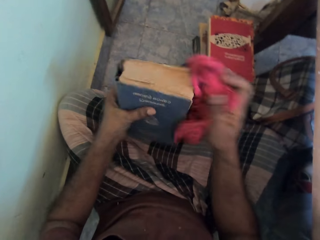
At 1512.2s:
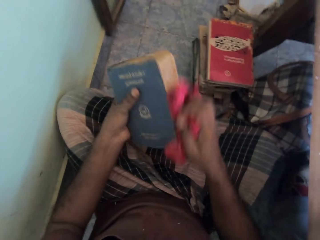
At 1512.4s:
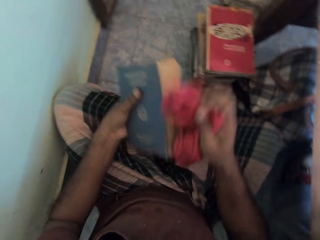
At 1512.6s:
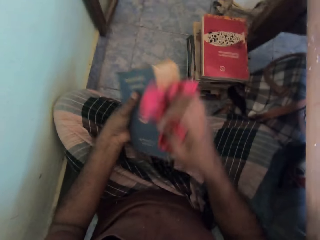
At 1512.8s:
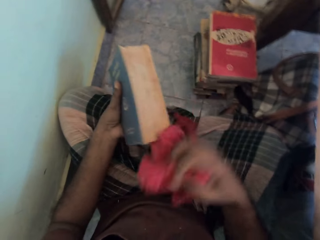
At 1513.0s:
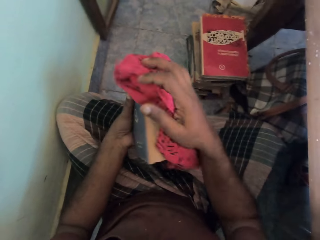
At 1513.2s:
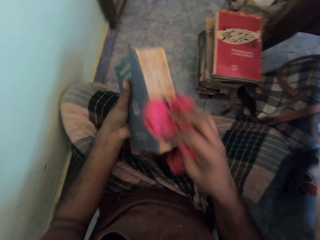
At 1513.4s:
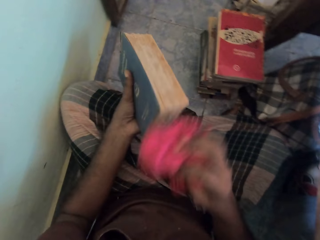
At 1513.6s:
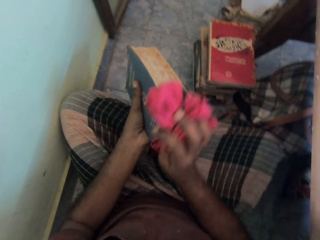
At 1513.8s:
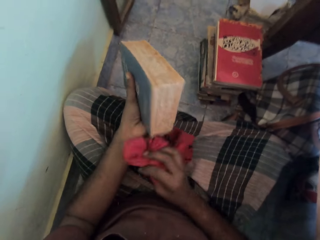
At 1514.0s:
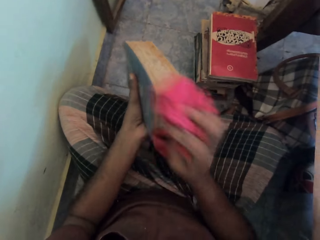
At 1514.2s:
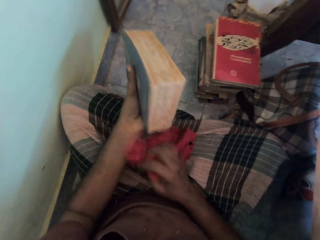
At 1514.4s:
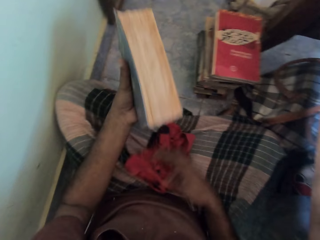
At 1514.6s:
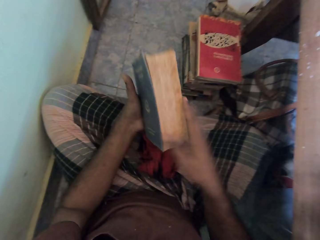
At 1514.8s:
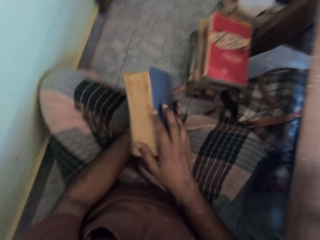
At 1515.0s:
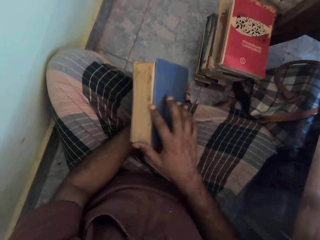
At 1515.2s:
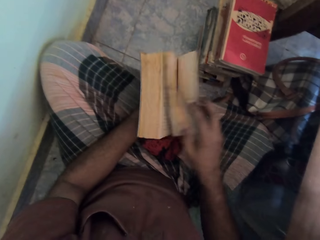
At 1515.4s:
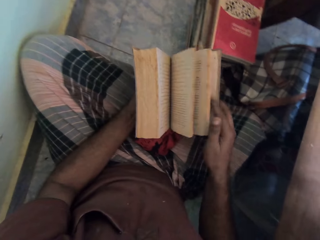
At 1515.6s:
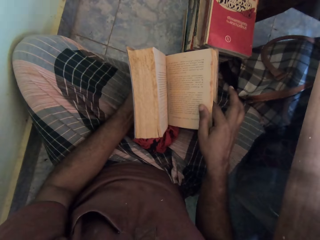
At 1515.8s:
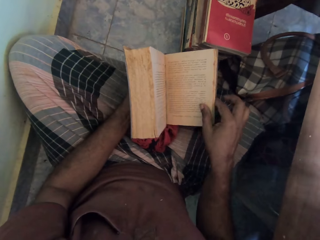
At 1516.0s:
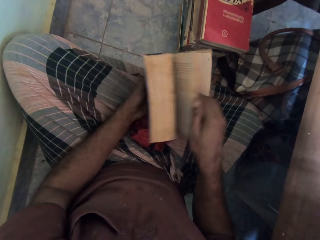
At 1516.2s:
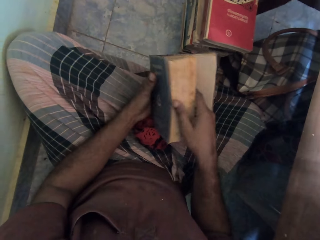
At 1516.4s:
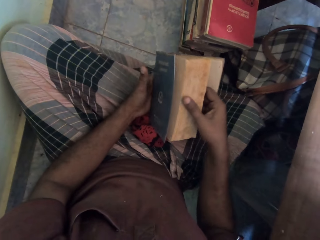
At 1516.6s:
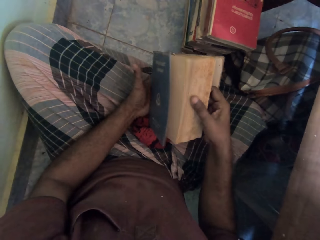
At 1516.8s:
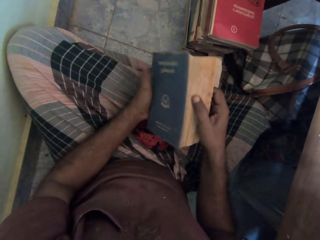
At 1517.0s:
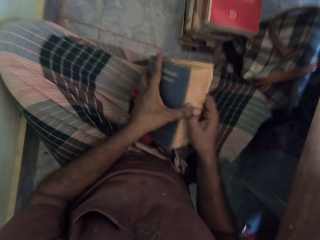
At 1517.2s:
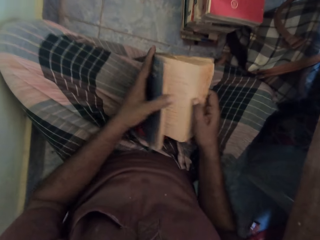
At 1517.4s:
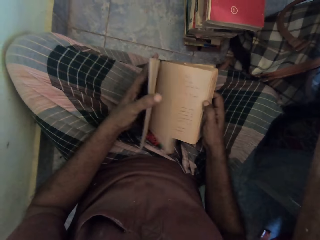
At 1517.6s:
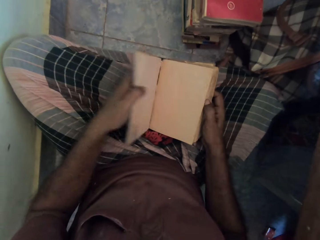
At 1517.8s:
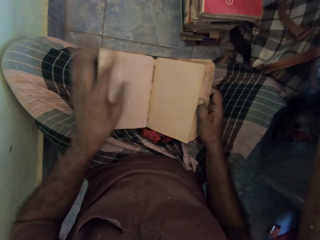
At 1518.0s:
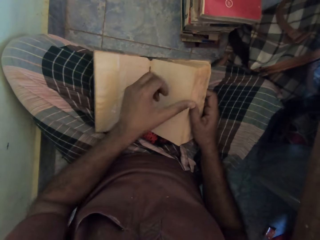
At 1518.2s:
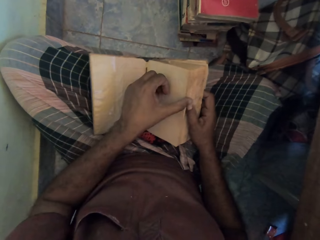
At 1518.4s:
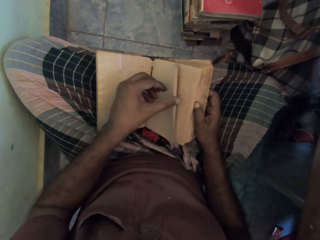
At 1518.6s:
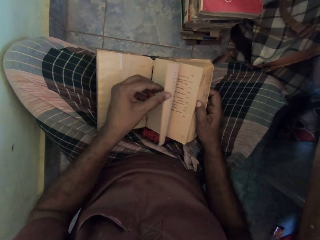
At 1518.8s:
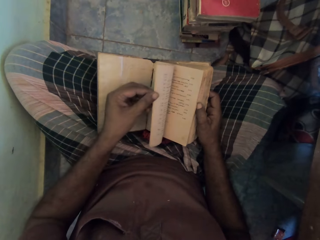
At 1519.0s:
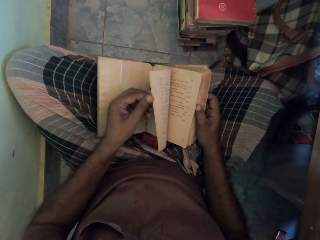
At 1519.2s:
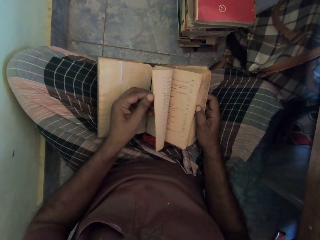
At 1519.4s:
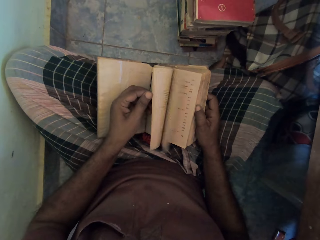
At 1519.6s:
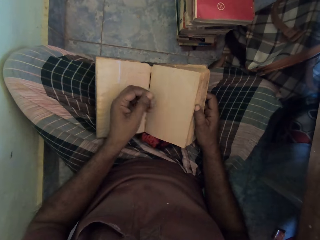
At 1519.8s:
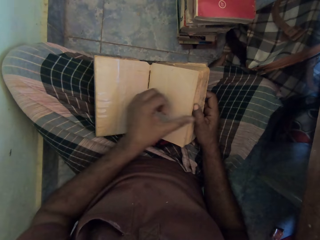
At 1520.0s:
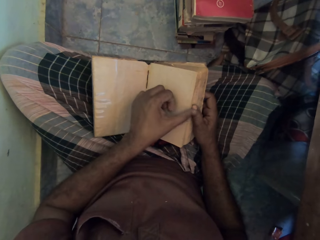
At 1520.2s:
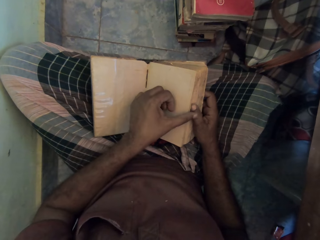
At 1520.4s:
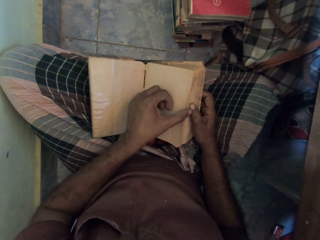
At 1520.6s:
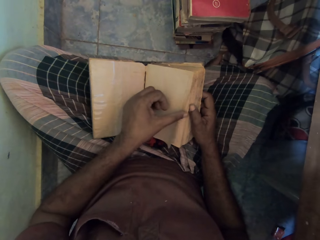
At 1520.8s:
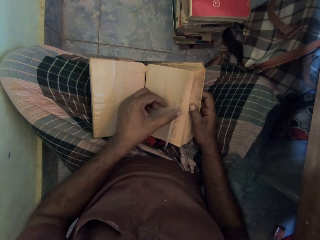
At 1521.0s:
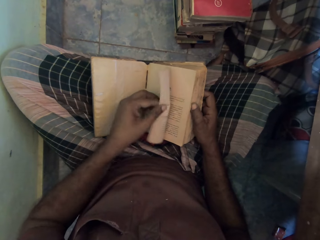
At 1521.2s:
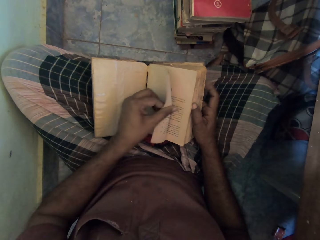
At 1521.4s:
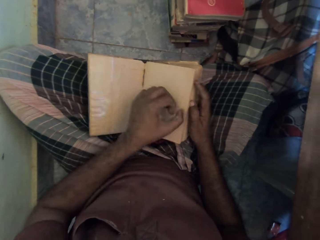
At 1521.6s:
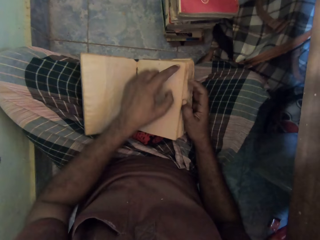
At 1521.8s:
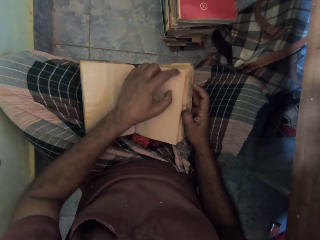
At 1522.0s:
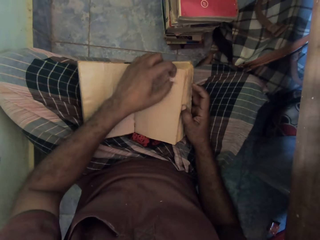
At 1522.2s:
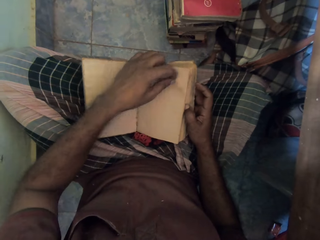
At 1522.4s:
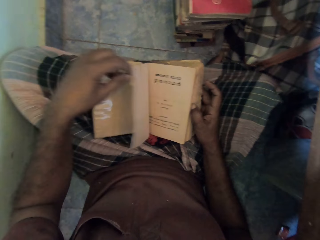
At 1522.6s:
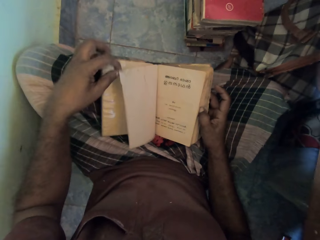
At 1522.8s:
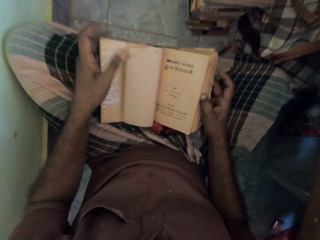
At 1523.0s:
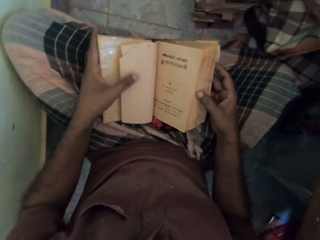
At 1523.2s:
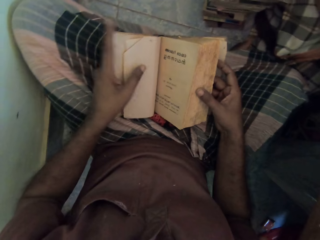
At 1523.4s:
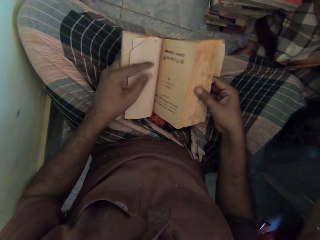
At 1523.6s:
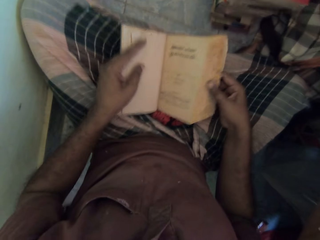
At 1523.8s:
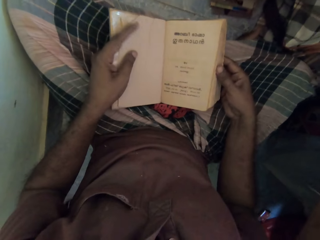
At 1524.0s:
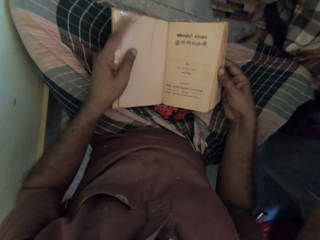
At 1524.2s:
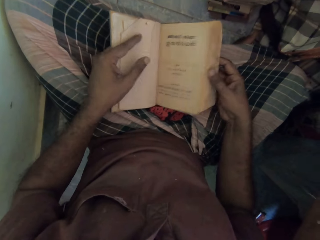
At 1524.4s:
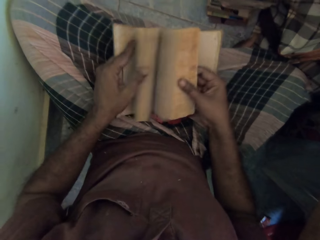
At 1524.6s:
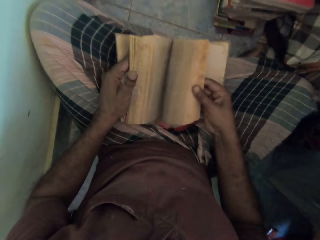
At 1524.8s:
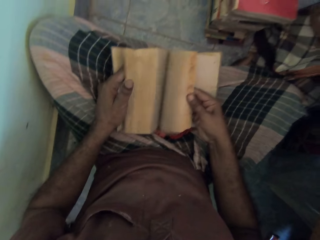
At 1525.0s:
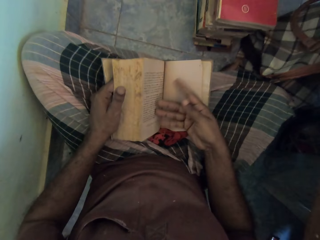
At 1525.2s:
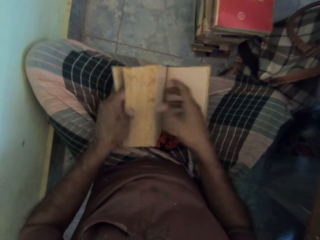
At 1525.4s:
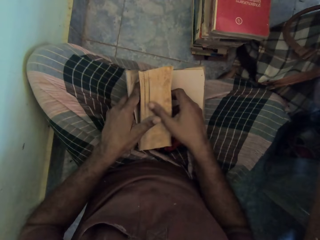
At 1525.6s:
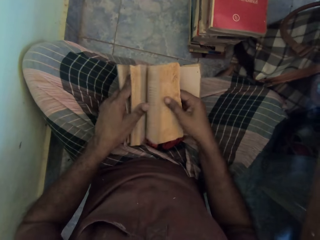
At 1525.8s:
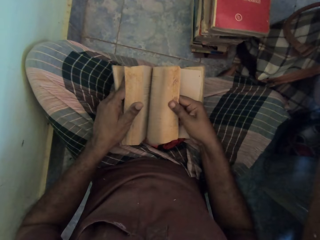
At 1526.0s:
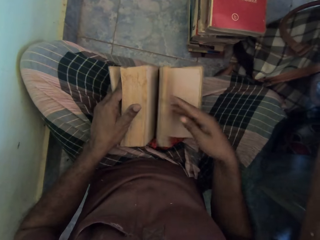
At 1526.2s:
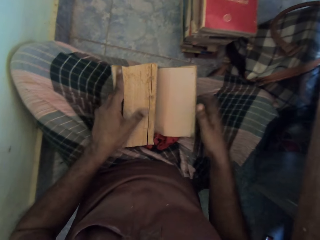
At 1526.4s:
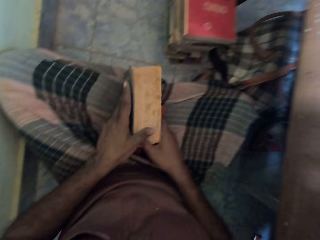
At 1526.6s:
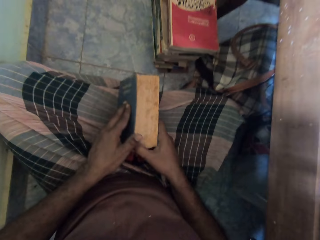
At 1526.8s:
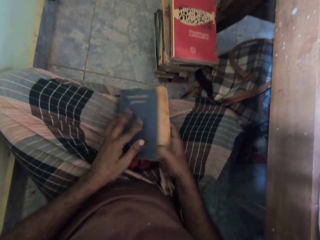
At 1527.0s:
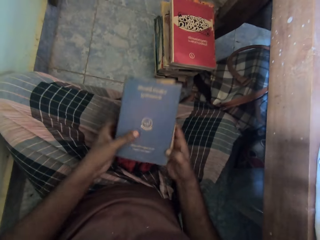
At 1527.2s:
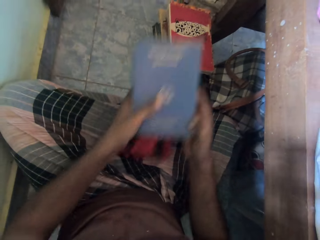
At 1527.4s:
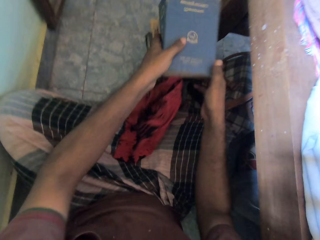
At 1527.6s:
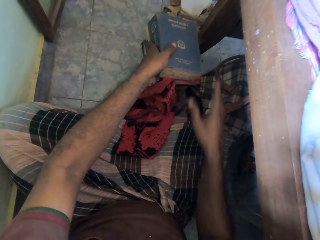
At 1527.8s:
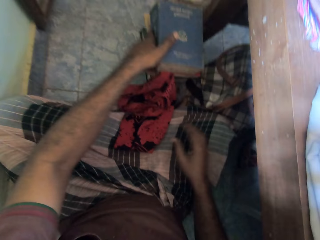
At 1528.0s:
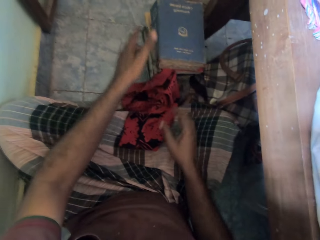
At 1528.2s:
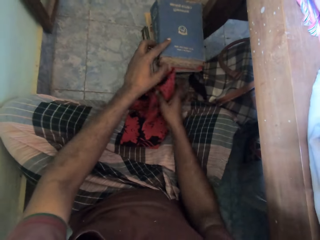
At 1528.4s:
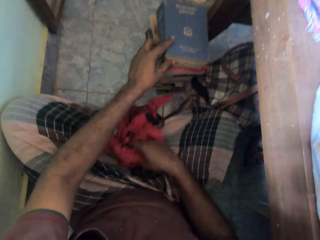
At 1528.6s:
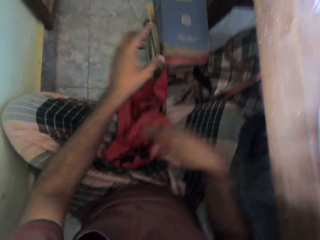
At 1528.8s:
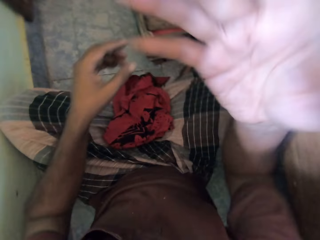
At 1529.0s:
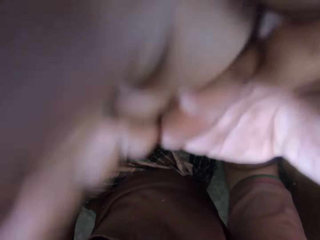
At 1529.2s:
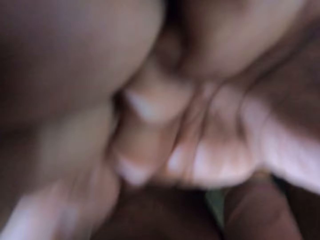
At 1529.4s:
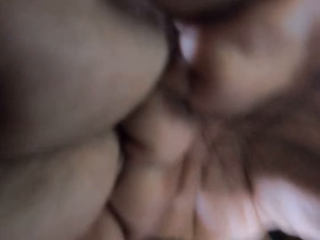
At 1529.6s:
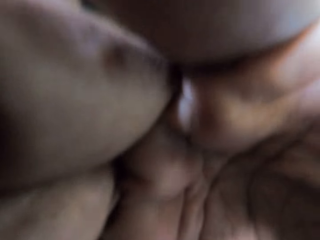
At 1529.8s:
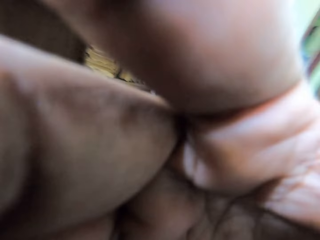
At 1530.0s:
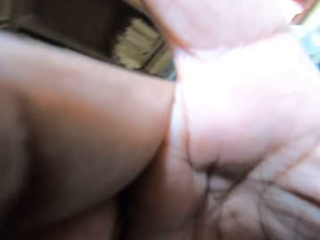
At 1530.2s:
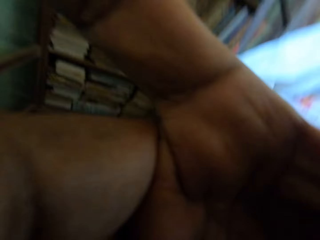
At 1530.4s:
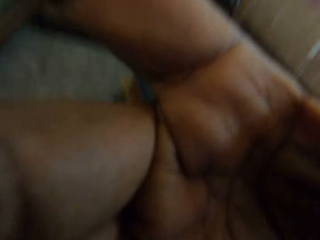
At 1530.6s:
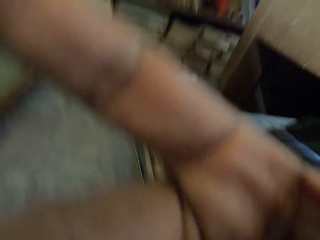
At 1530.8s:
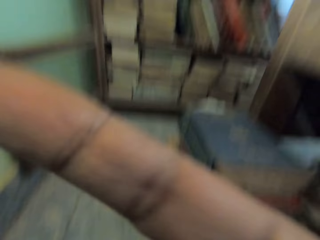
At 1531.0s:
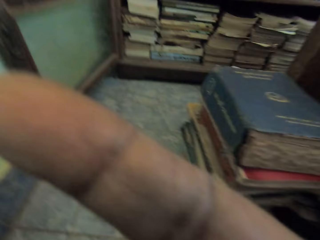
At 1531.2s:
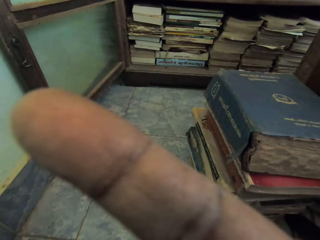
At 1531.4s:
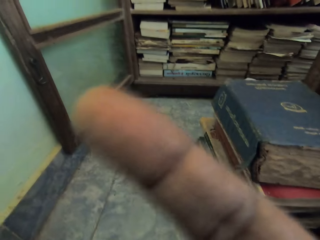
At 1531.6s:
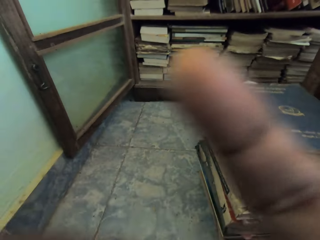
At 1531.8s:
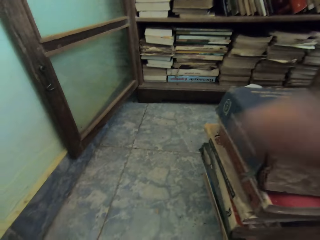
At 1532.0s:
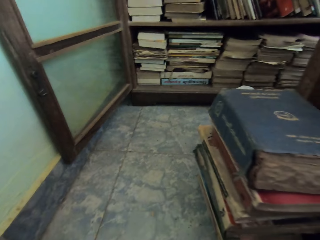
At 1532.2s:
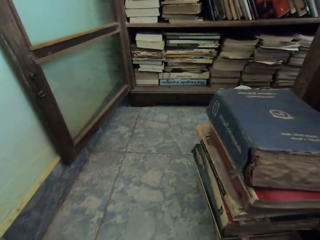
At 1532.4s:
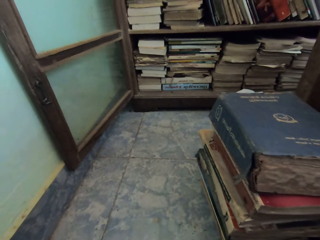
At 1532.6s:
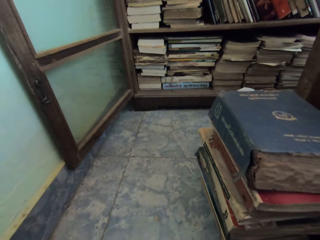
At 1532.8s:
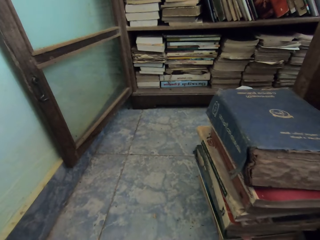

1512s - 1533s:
The camera wearer drops the rag on his legs with his right hand. He flips through the book with his hands. He opens the book pages. He closes the book and holds the book with both hands. He places the book on the stack of books on the floor with his hands. He pulls the rag from the stack of books with his right hand. He holds a camera on his head with his right hand. He adjusts the camera.
